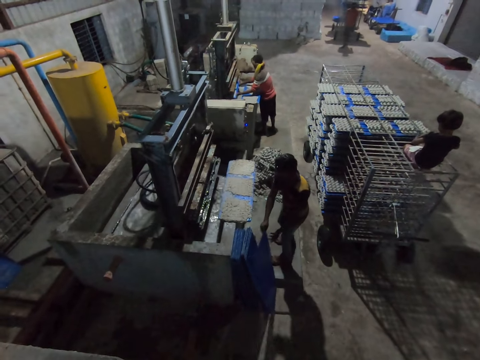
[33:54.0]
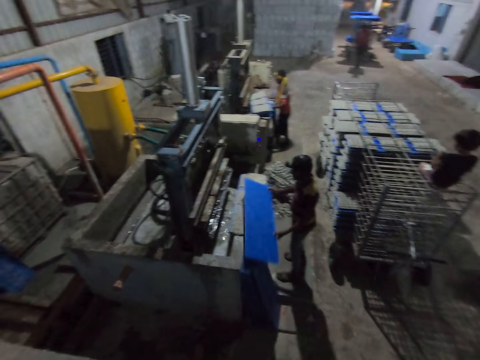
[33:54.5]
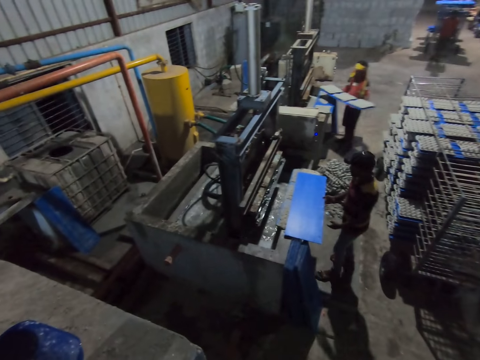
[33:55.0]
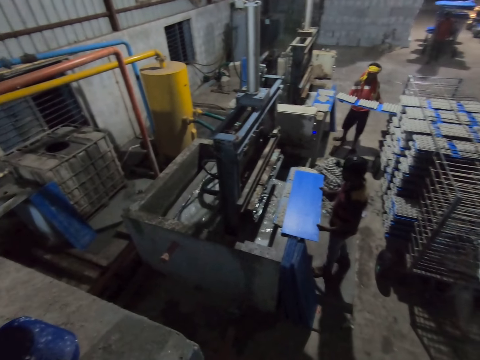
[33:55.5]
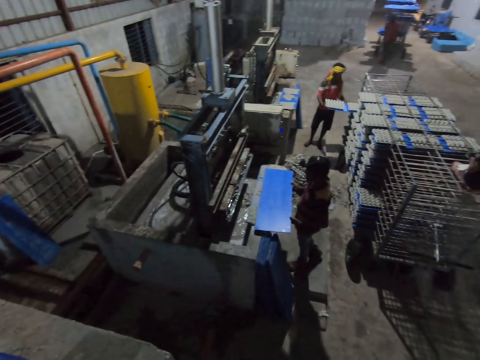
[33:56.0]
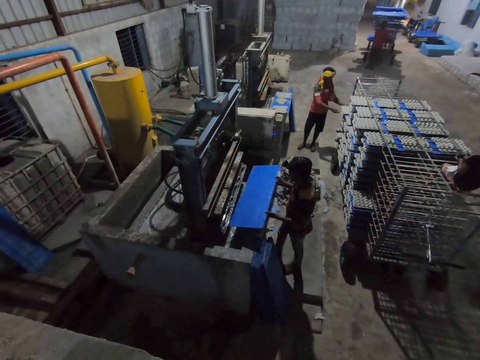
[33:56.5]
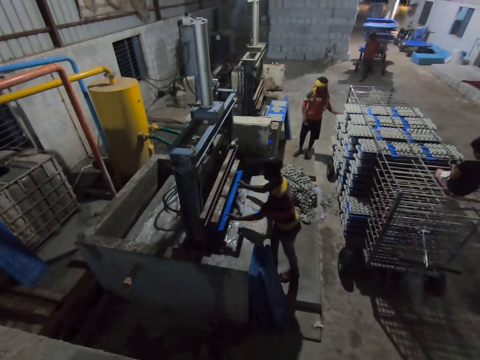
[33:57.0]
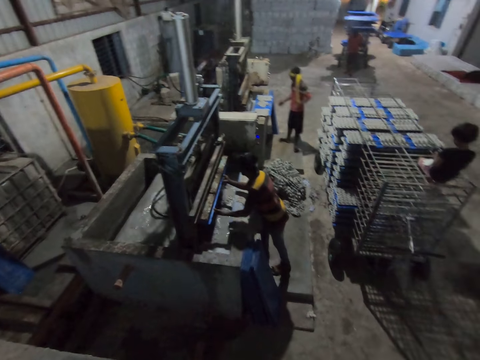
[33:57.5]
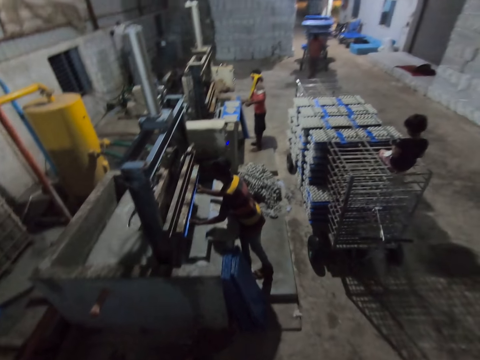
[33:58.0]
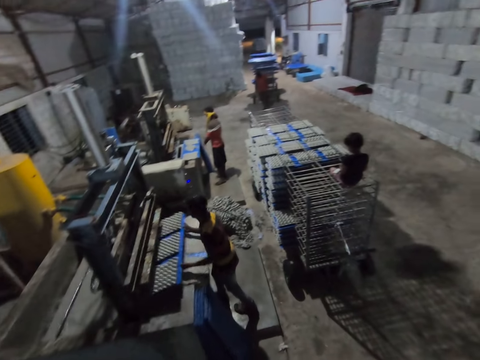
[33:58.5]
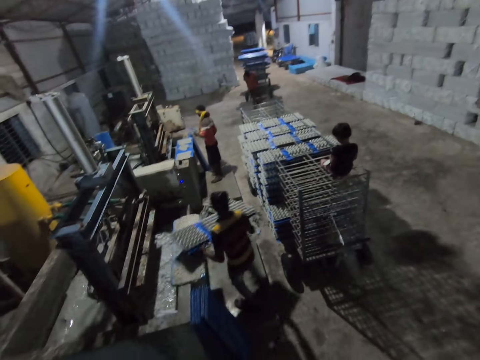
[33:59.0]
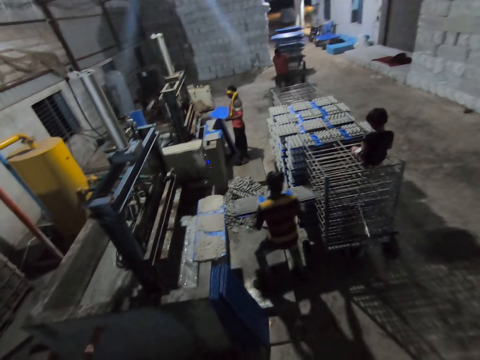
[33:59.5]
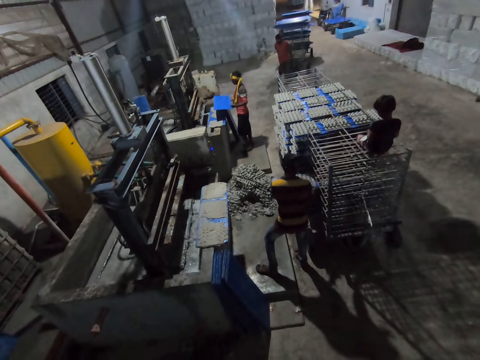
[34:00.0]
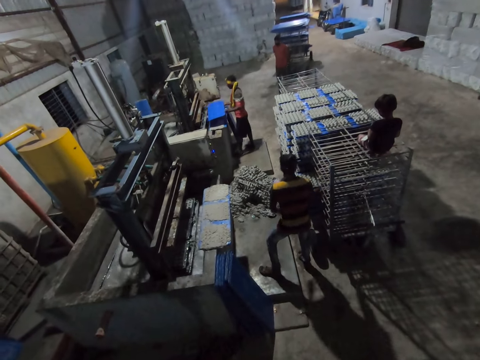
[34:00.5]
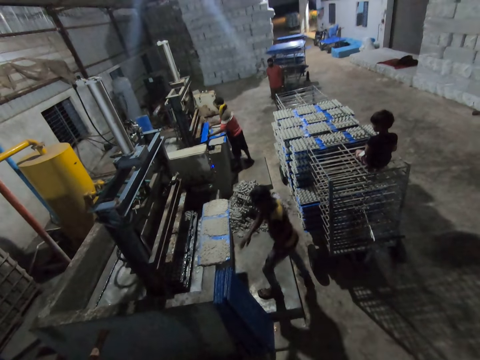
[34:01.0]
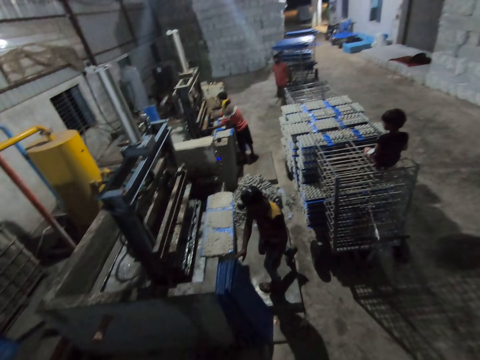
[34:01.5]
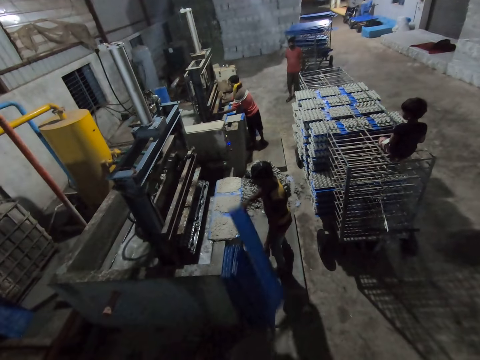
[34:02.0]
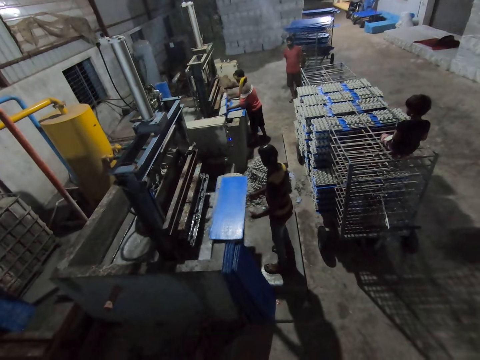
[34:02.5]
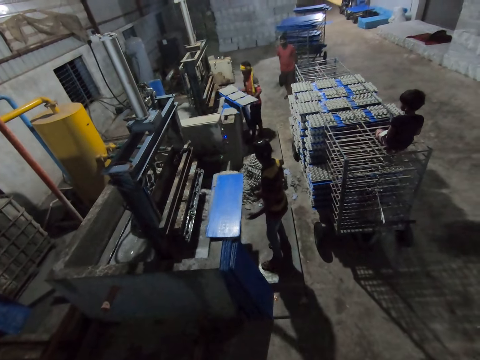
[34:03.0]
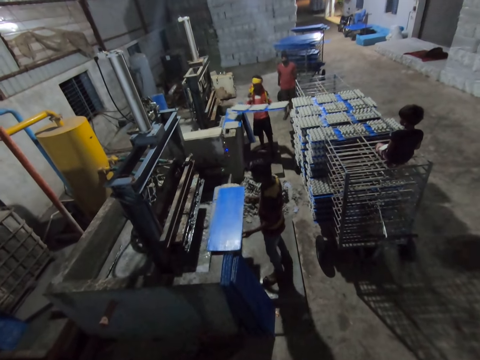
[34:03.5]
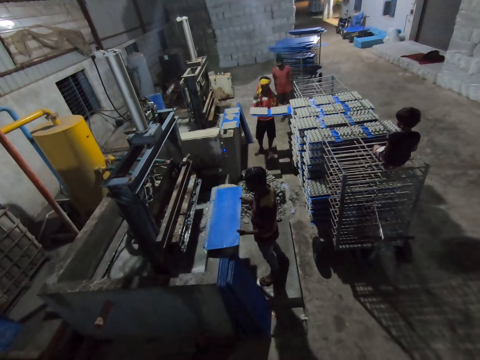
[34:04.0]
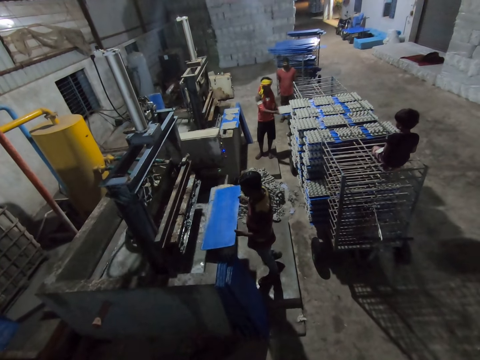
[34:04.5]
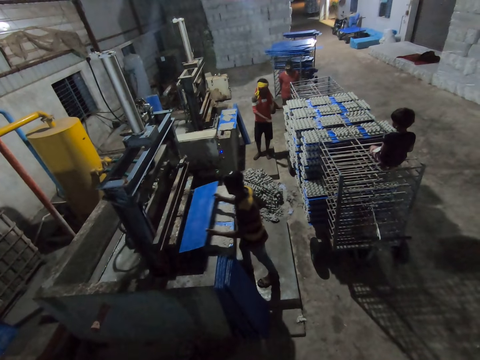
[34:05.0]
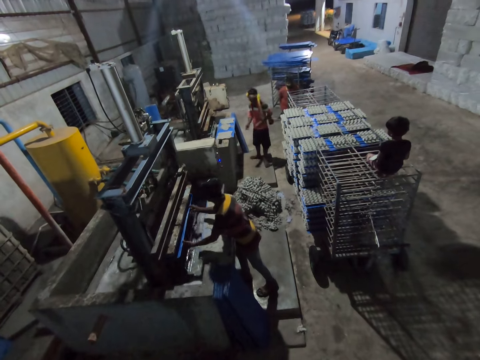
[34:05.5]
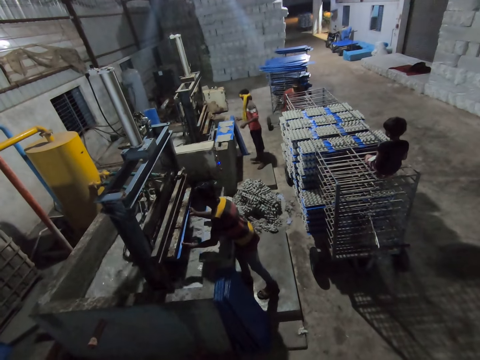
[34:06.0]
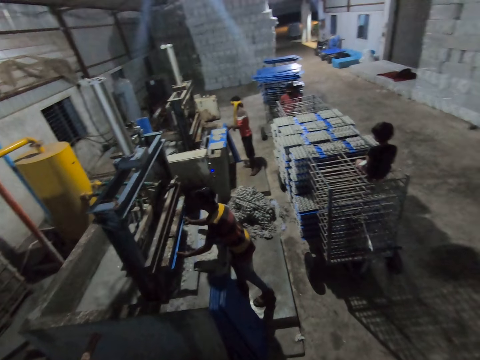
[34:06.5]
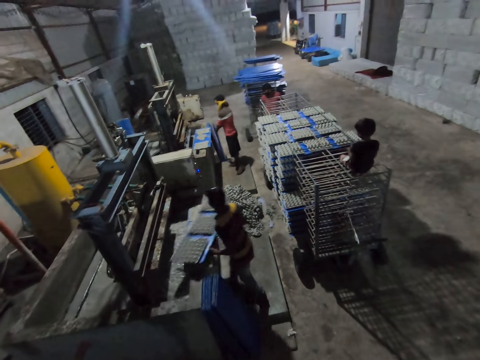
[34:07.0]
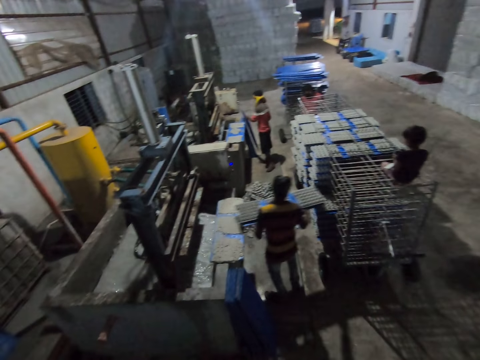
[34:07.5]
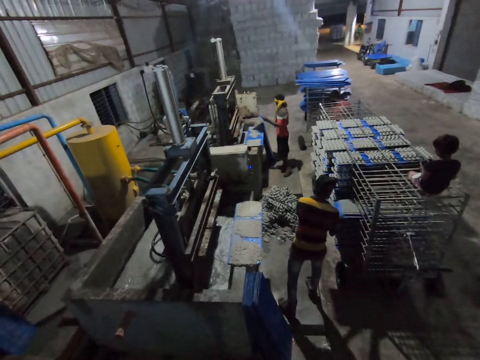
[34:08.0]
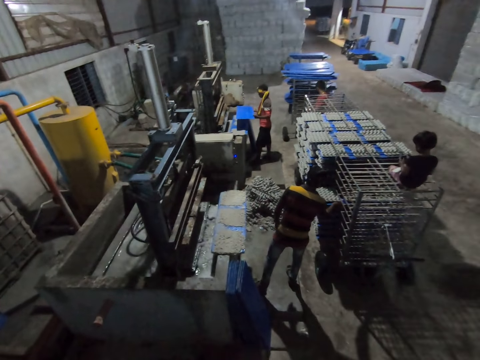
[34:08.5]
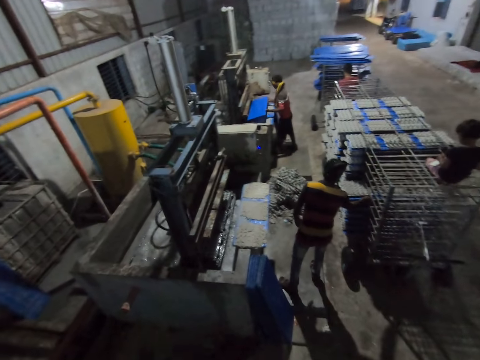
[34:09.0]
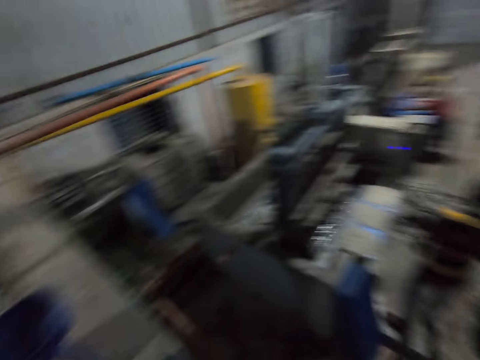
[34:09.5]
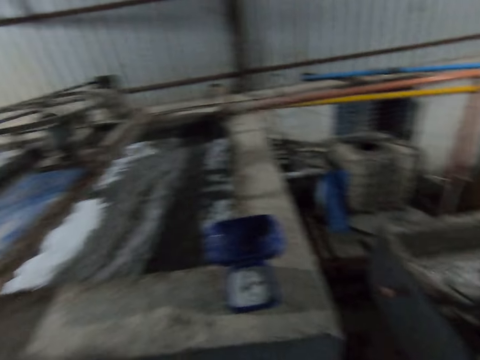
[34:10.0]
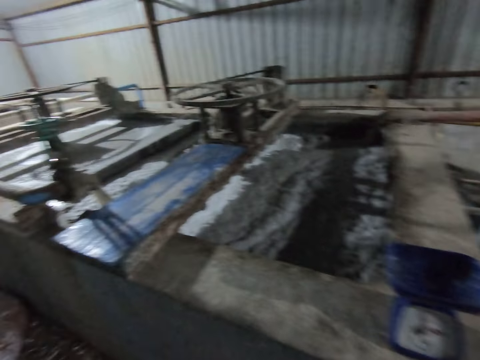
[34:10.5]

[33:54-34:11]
A man removes the tray of egg cartons from the egg carton making machine with his hands. Another man picks a tray from the floor with his hands. A third man wheels a shelf towards the first man. The first man places the tray of egg cartons in the shelf with his hands. The second man inserts the tray into the egg carton making machine with his hands. The first man picks a tray from the floor with his hands. The second man removes the tray of egg cartons from the egg carton making machine with his hands. The second man places the tray of egg cartons in the shelf with his hands. The first man inserts the tray into the egg carton making machine with his hands. The second man picks a tray from the floor with his hands and drops the tray on a pulp pool with his hands. The first man removes the tray of egg cartons from the egg carton making machine with his hands. The first man places the tray of egg cartons in the shelf with his hands. The second man picks the tray from the pulp pool with his hands and inserts the tray into the egg carton making machine with his hands. The second man removes the tray of egg cartons from the egg carton making machine with his hands. The first man picks a tray from the floor with his left hand. The second man places the tray of egg cartons in the shelf with his hands. The first man inserts the tray into the egg carton making machine with his hands.

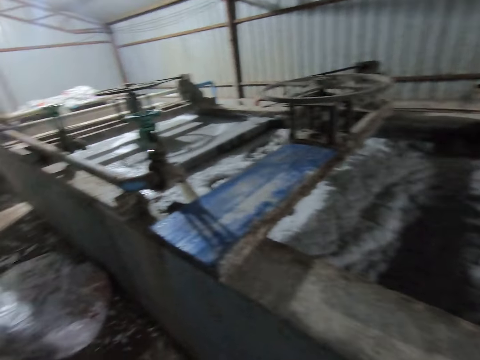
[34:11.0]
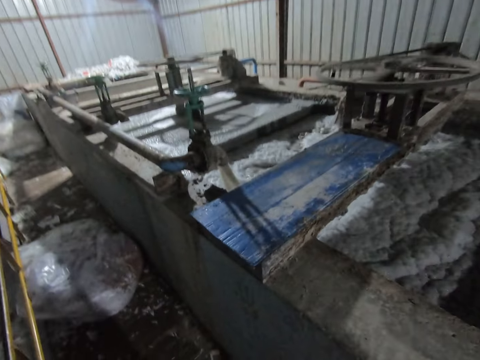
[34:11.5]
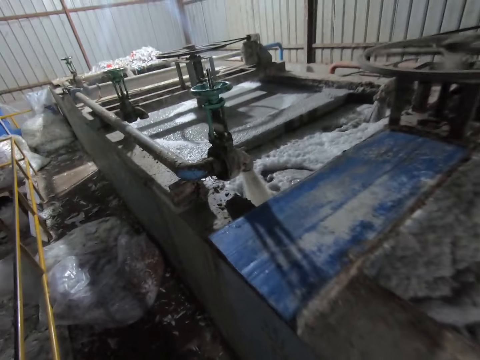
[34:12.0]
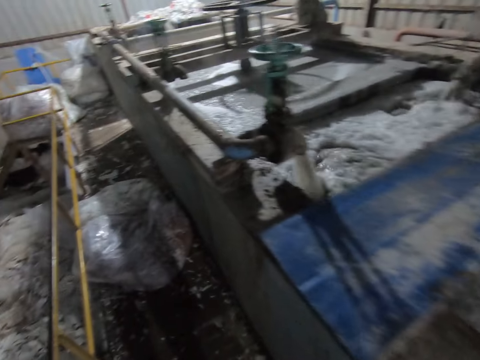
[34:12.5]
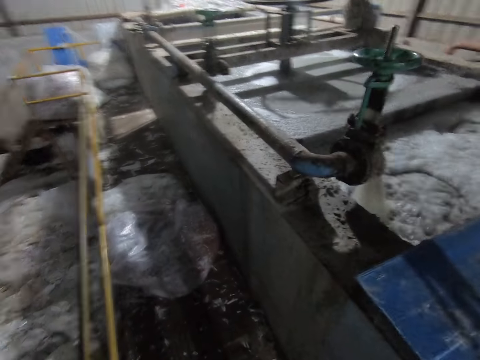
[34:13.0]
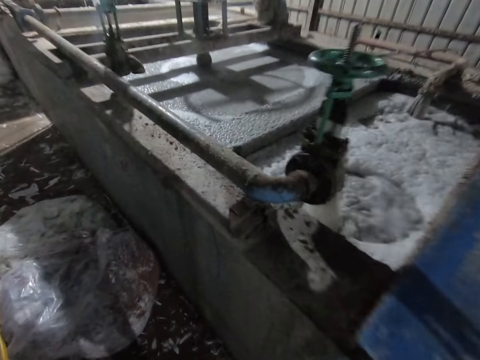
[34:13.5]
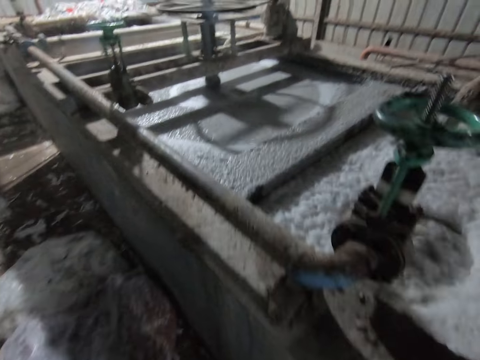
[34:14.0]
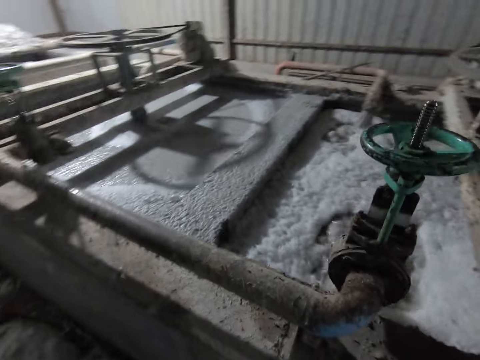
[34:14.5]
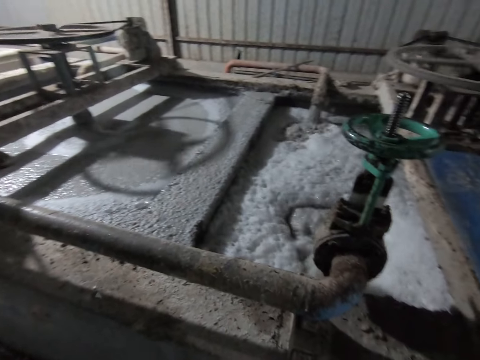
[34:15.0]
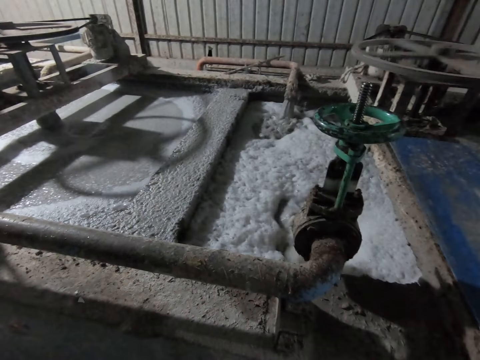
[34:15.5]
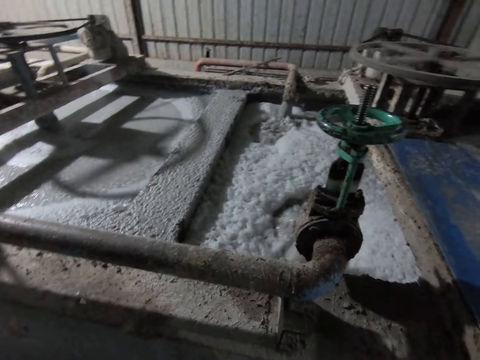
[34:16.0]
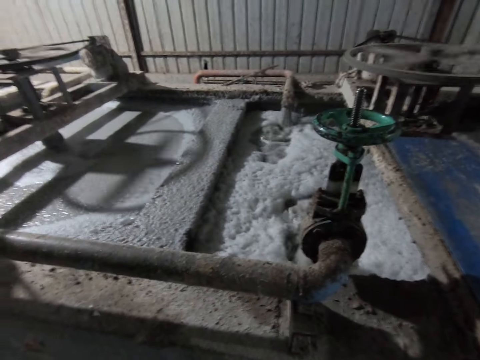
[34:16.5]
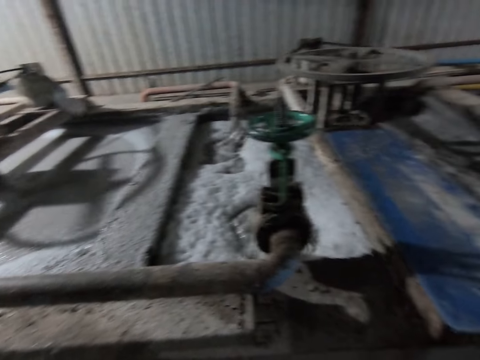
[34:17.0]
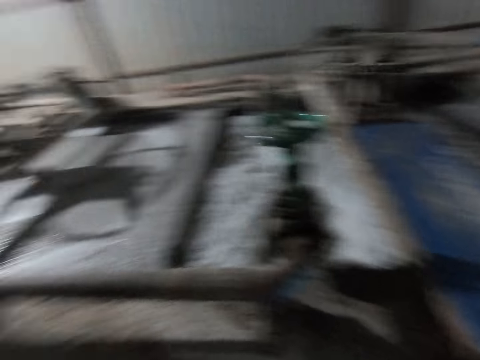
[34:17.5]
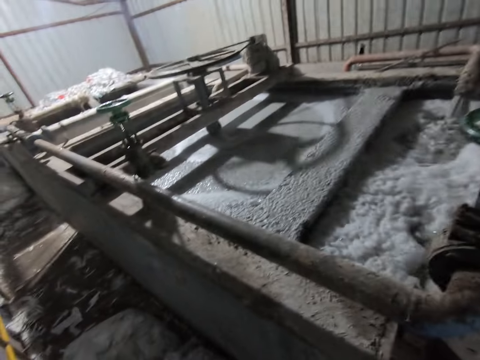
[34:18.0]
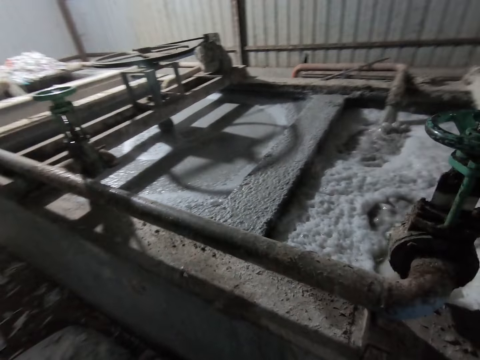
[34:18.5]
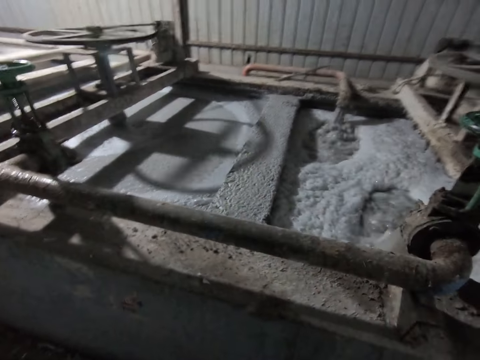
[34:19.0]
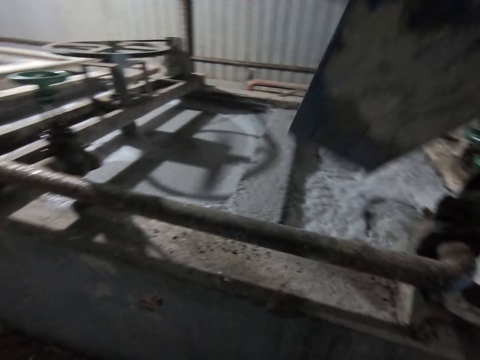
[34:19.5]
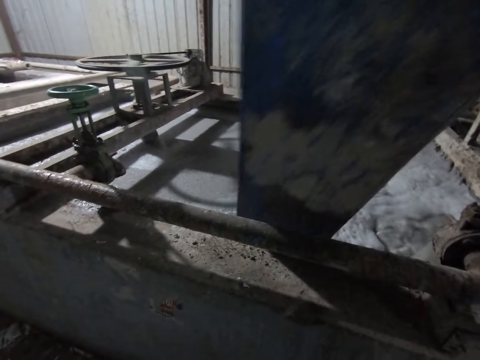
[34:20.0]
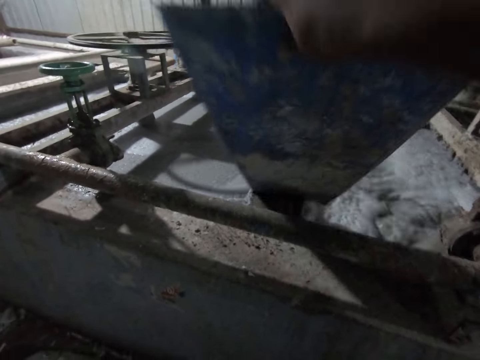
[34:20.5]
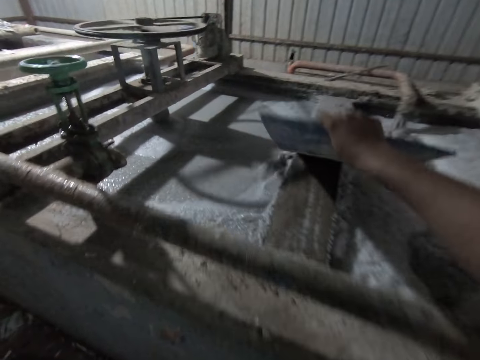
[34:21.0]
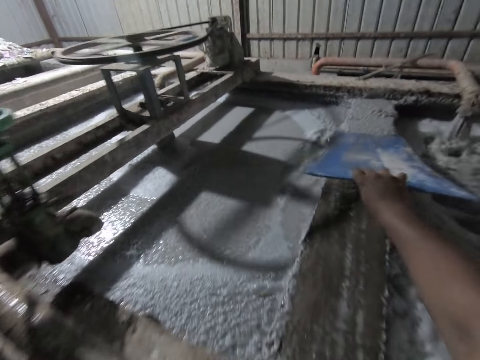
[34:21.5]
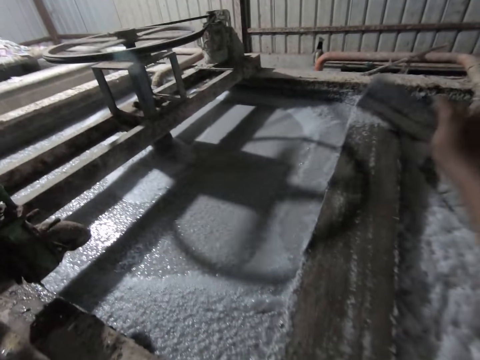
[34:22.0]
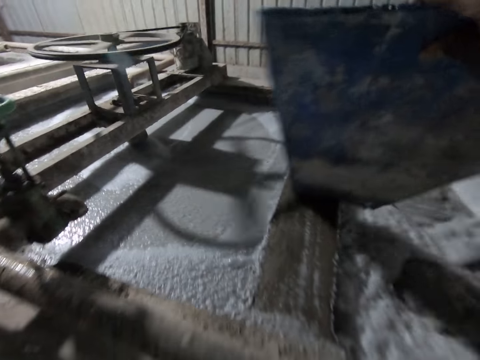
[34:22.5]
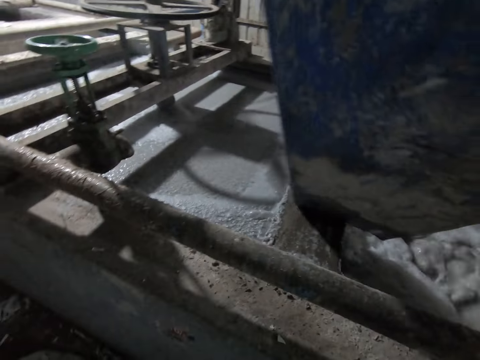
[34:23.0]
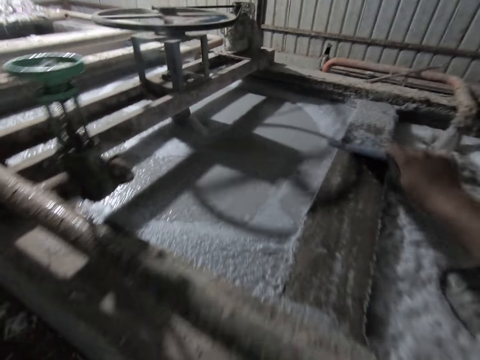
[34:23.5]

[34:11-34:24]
The camera wearer walks in the factory towards a pulp pool. He looks around. He picks the board. He cleans the top of the pulp pool with the tray or board in his right hand.
